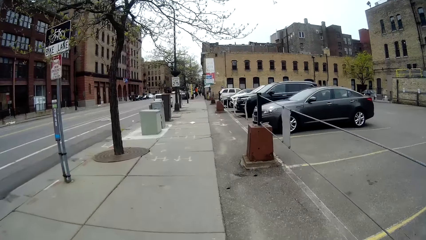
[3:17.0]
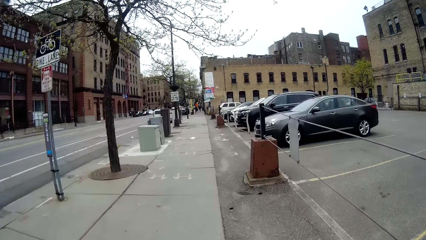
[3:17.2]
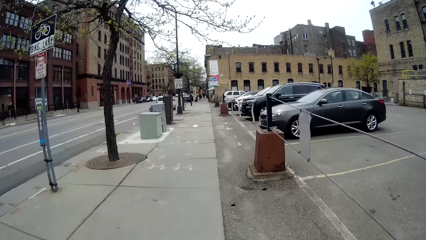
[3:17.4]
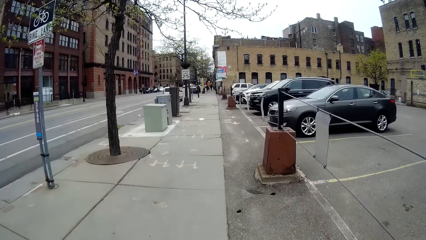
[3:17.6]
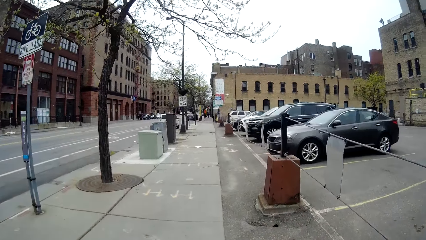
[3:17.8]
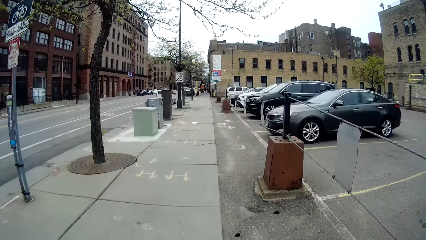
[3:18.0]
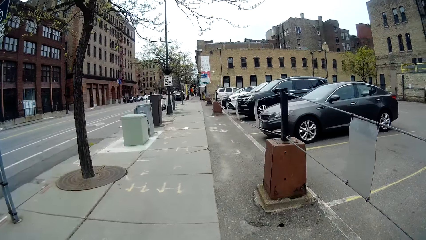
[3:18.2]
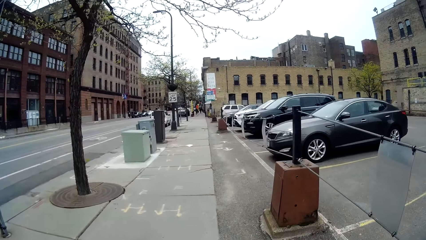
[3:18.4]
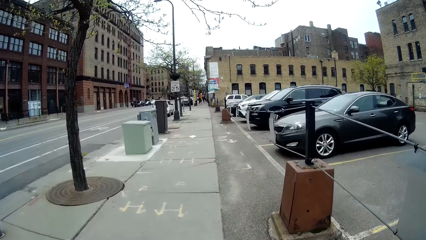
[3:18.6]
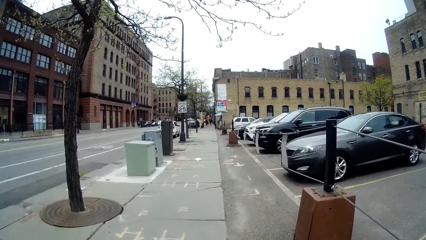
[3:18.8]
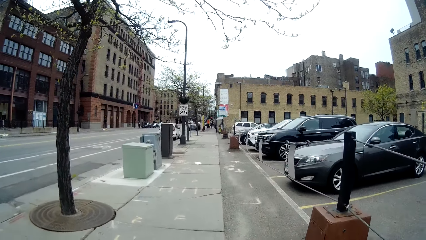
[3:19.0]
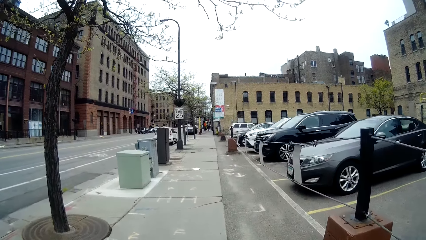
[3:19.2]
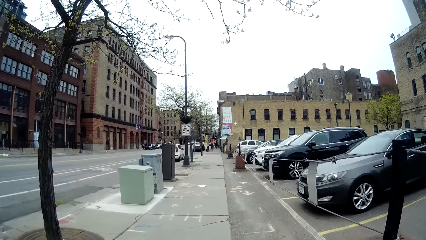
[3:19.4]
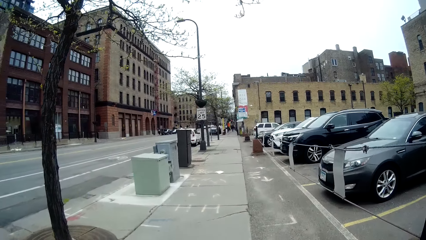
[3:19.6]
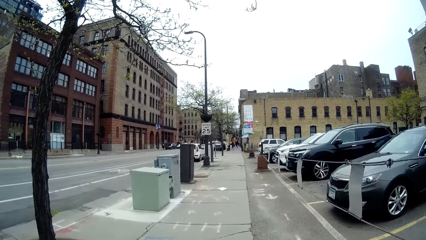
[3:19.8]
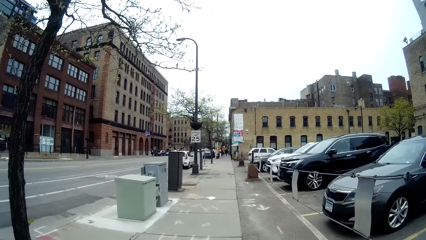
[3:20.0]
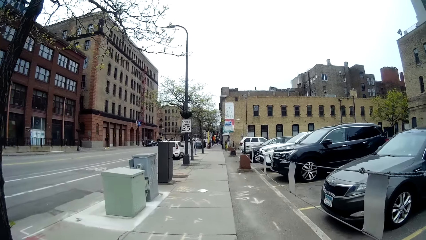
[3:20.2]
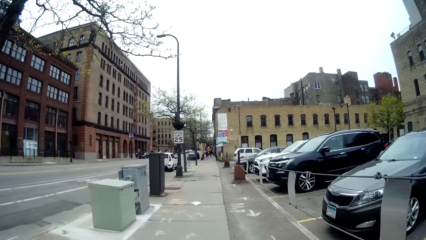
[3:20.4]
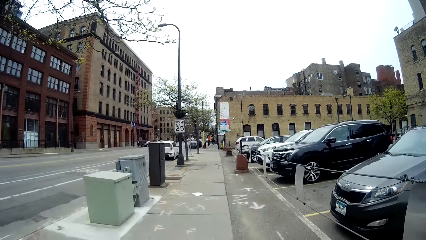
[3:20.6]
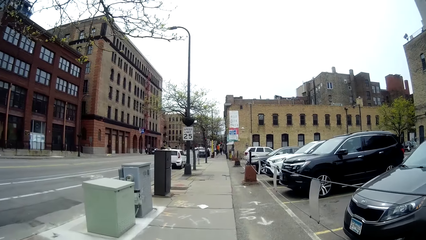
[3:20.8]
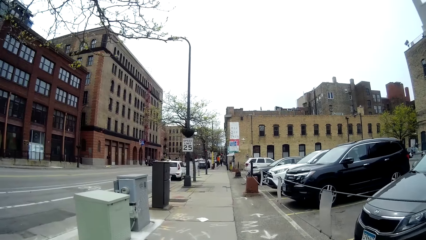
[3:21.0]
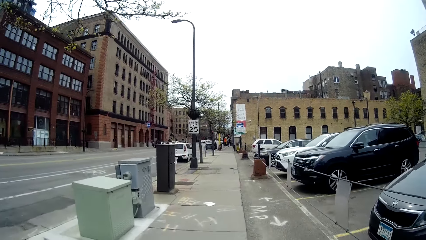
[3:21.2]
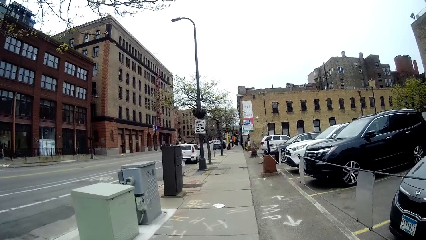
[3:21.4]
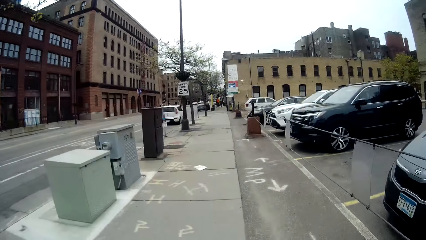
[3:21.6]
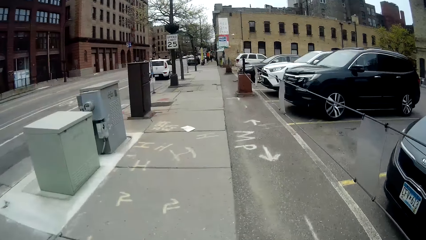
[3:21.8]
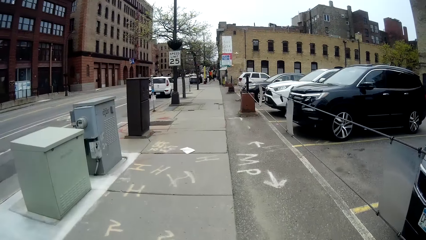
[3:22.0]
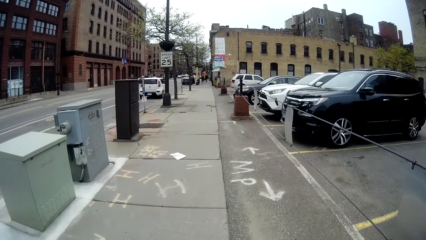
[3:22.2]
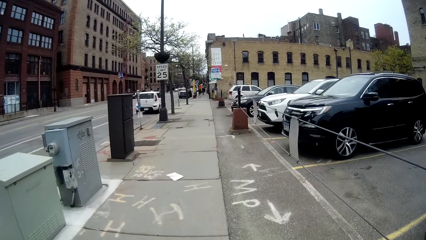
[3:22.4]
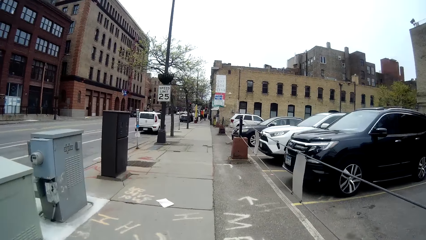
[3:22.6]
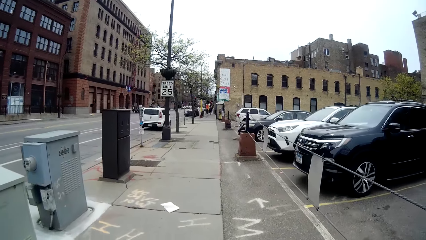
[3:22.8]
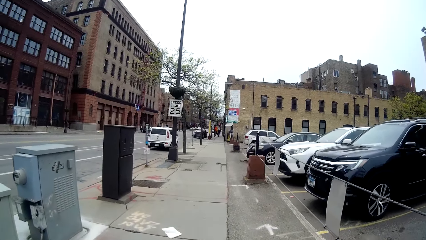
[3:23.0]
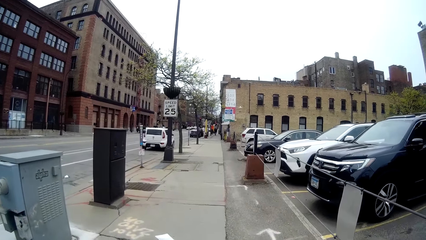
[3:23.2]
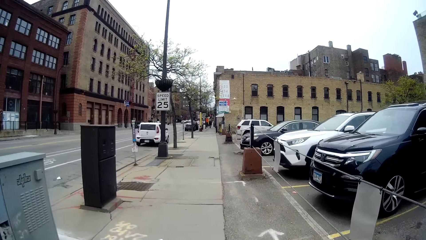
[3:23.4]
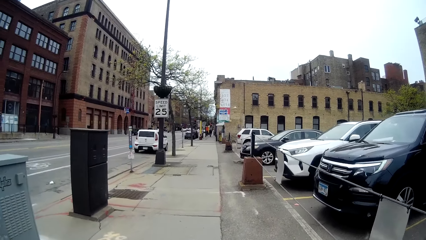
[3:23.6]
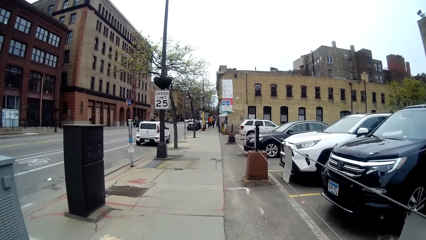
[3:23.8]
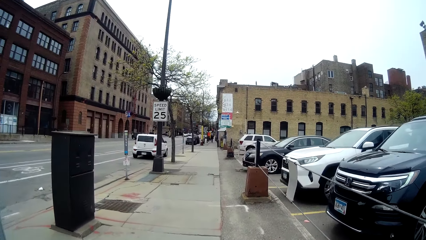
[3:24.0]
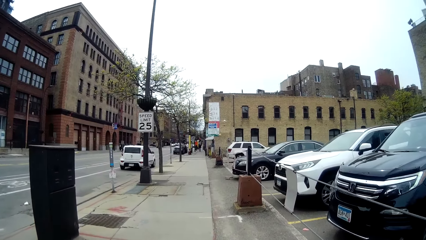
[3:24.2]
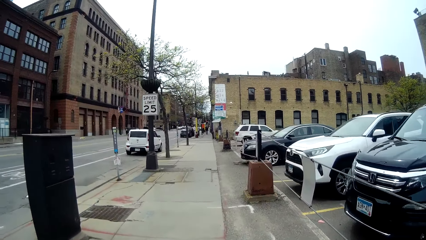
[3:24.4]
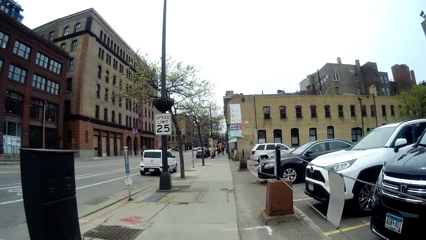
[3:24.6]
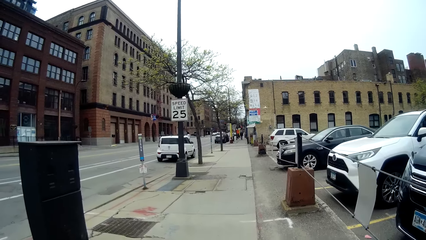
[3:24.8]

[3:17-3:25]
The camera wearer walks around.

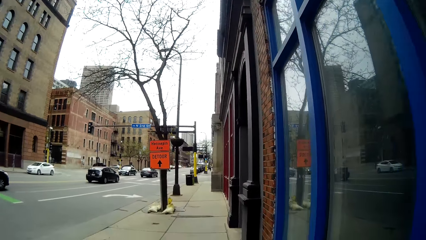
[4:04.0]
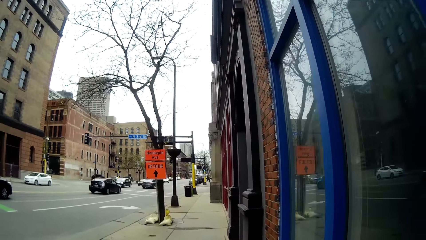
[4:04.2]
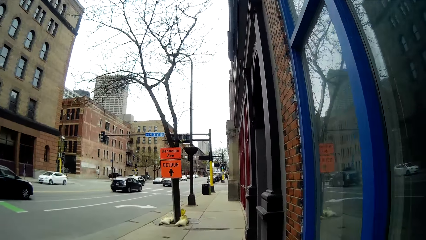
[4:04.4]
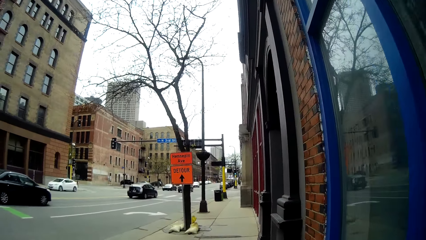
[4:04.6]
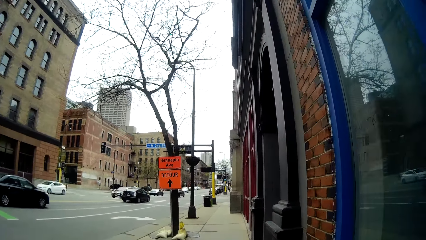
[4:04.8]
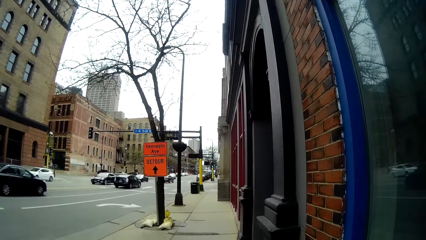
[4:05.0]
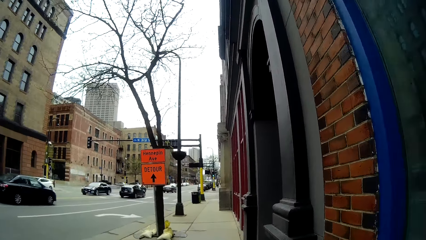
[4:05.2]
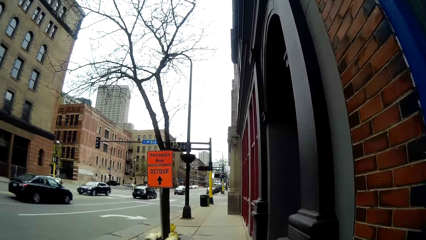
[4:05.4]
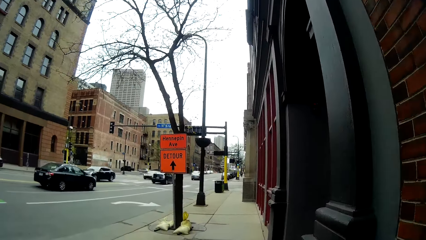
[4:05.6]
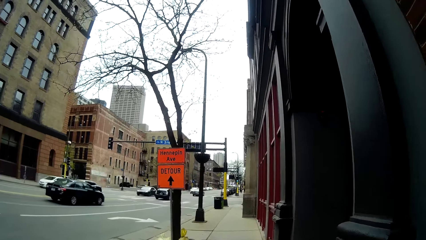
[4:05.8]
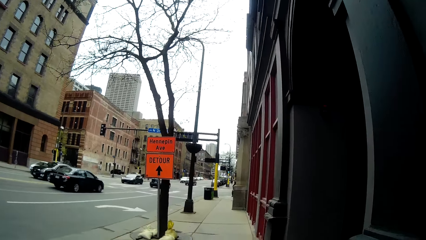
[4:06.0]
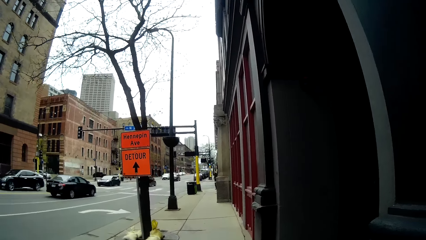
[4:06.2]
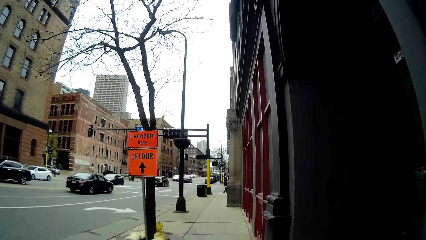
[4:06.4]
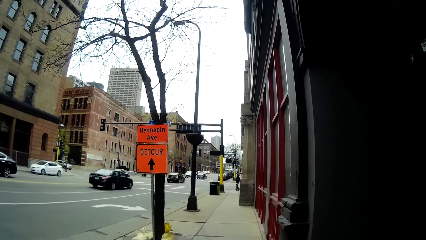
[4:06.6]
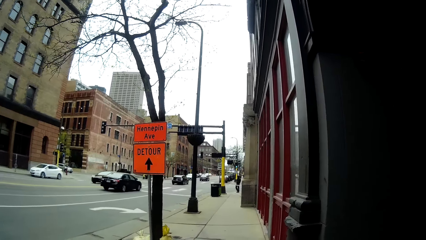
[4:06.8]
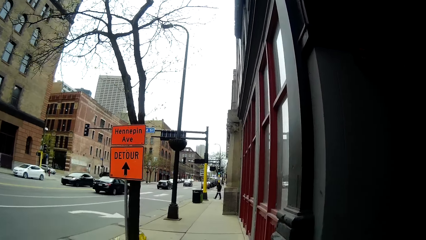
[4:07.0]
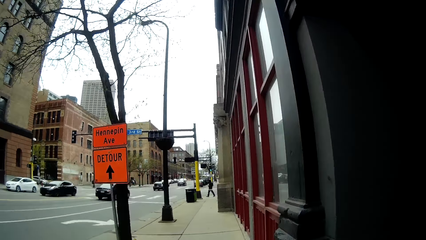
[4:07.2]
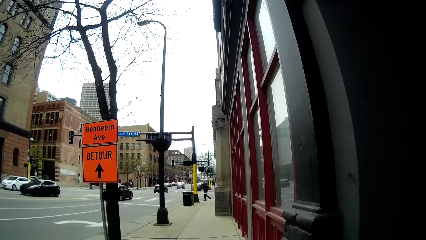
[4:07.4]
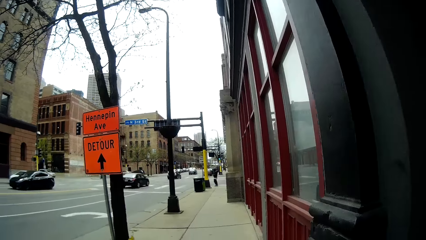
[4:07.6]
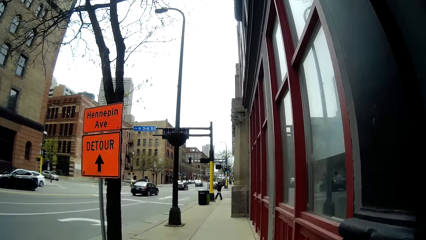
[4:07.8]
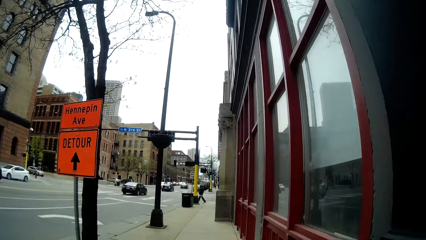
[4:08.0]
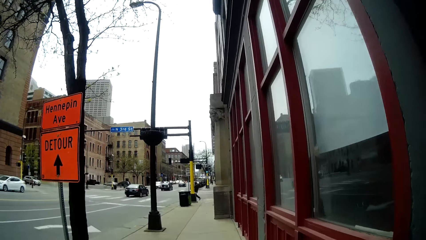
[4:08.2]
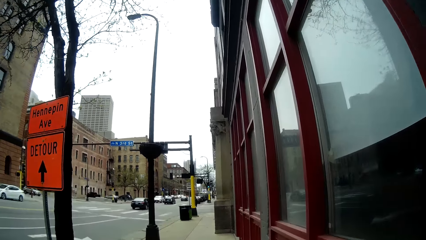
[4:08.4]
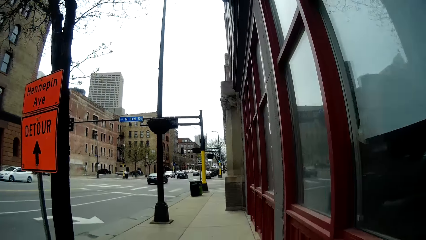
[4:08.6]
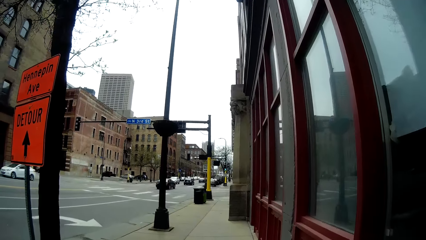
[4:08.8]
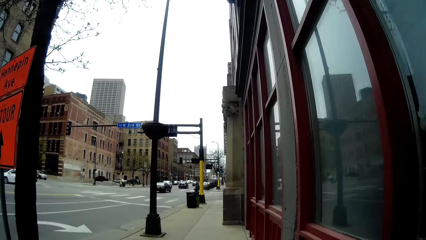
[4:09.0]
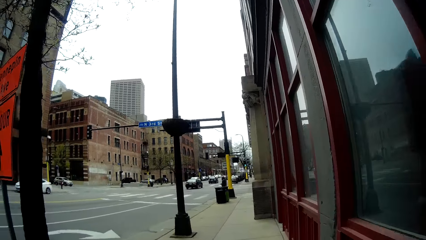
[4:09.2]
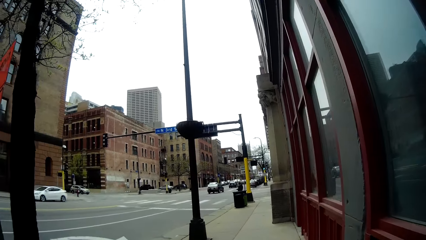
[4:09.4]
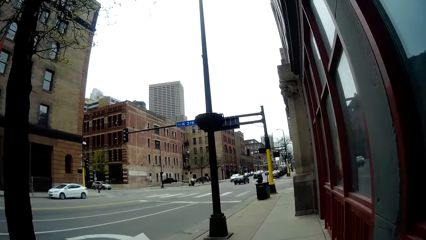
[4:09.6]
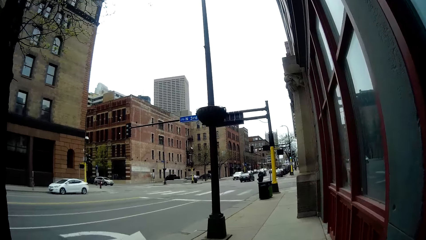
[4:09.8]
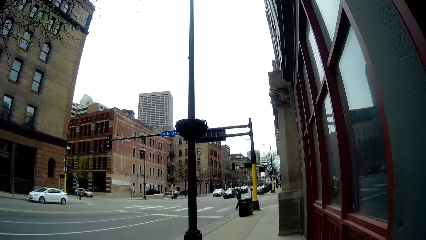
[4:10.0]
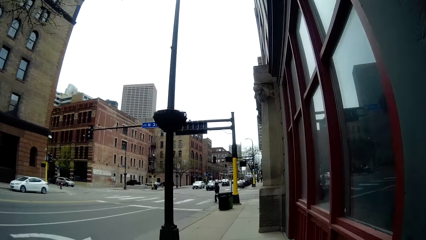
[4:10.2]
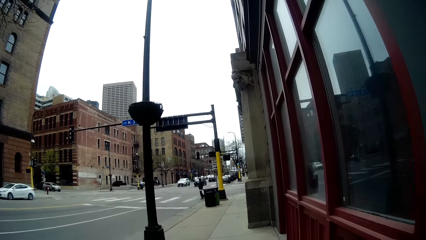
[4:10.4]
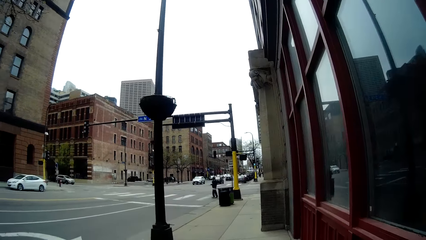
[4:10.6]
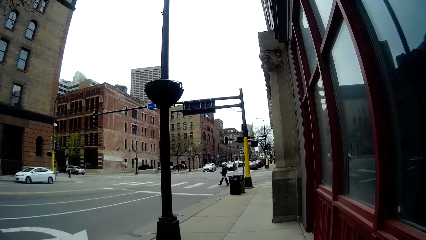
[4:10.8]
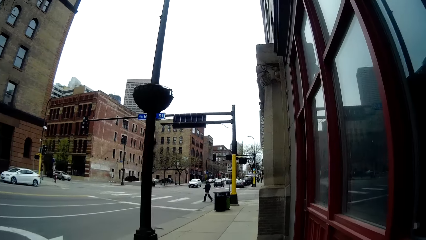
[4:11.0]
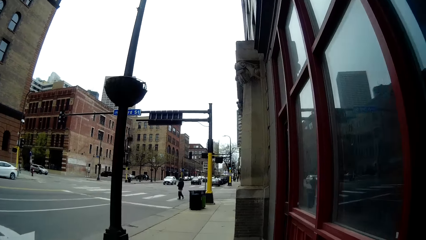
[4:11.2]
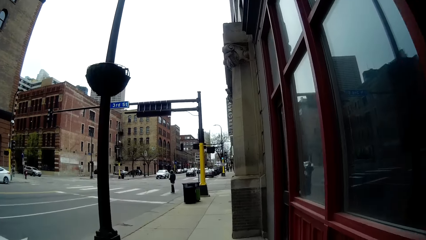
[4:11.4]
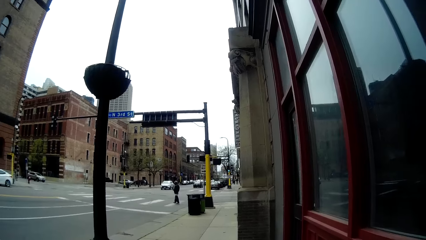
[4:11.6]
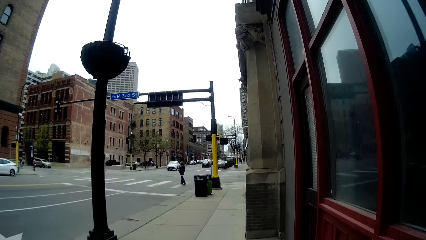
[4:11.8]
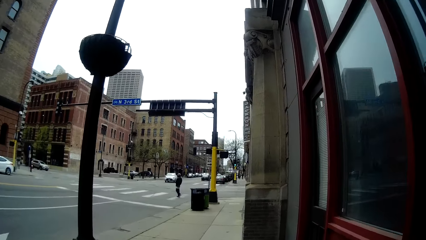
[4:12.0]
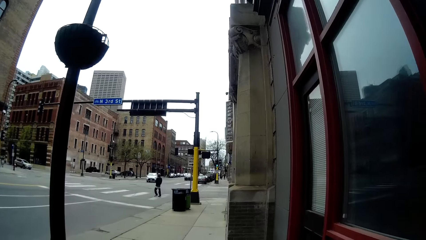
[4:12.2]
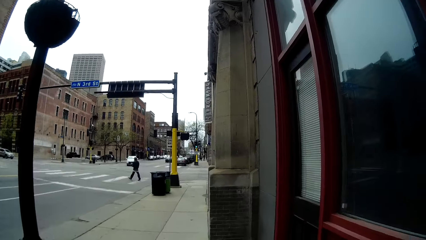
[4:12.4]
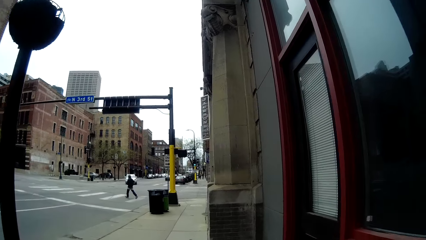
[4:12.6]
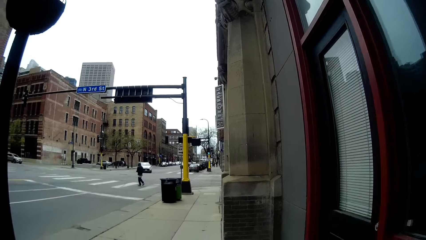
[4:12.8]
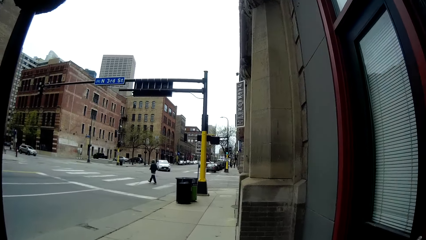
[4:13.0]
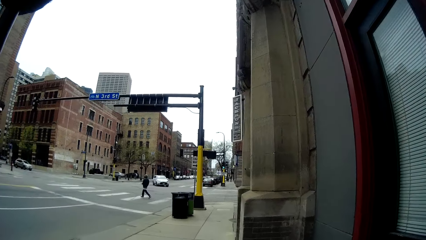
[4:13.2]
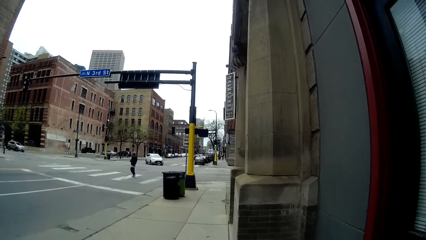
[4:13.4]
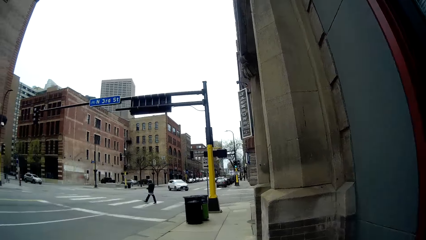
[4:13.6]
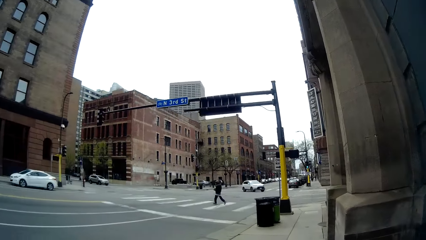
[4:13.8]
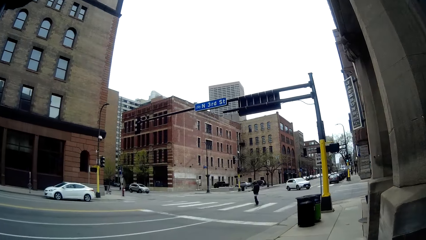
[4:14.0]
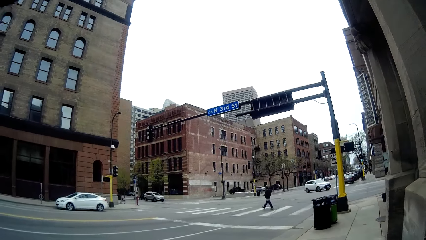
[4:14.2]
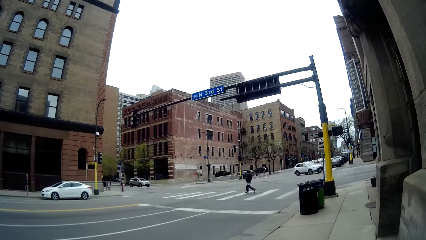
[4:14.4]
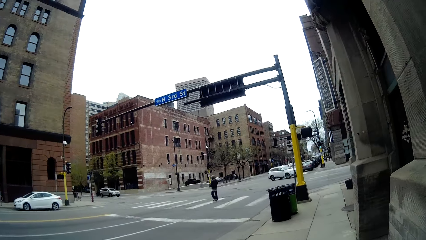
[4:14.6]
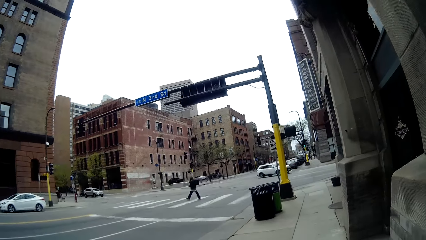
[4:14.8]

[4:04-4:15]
The camera wearer speaks to the woman. A man walks across the road.
